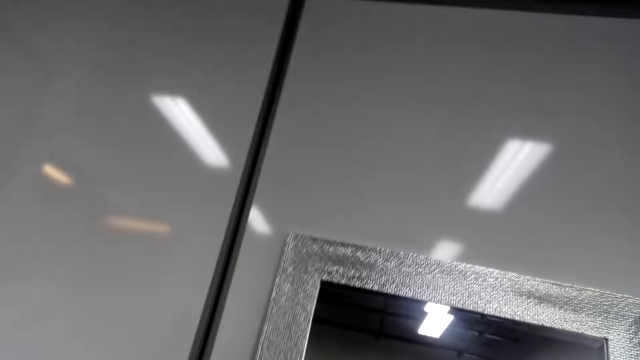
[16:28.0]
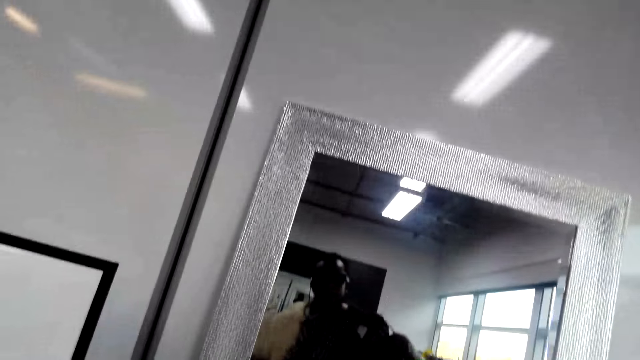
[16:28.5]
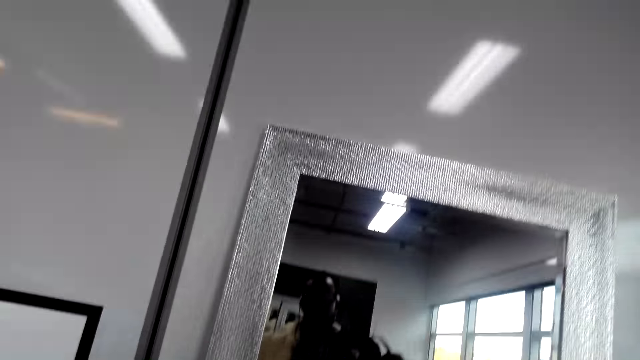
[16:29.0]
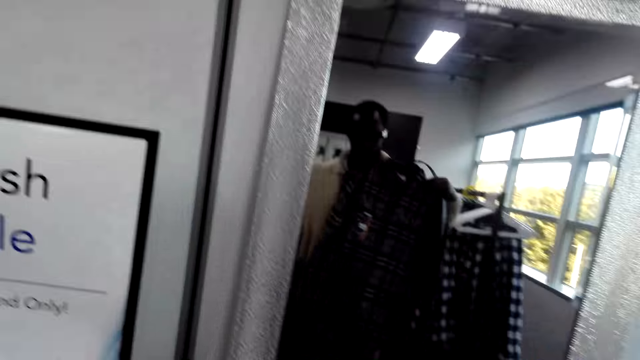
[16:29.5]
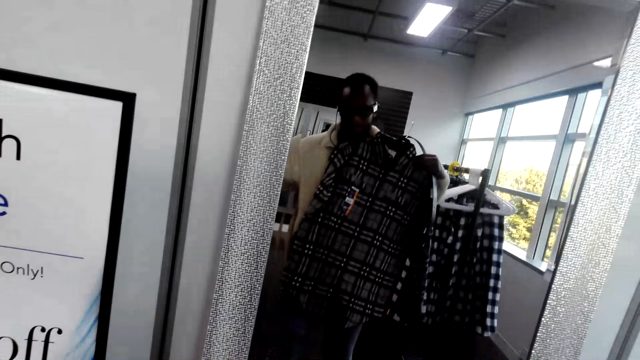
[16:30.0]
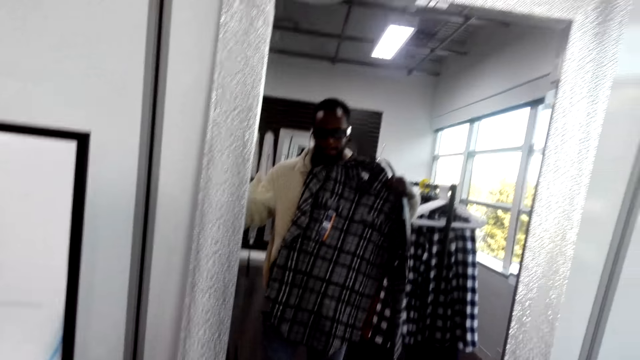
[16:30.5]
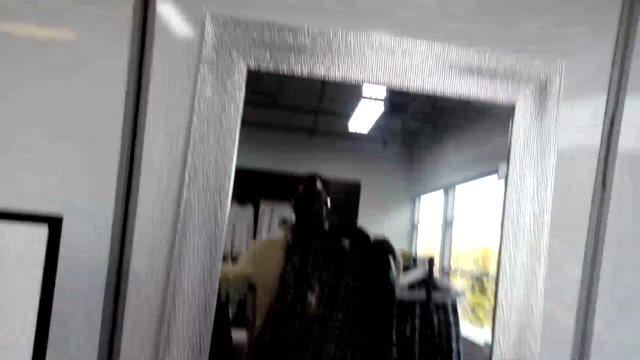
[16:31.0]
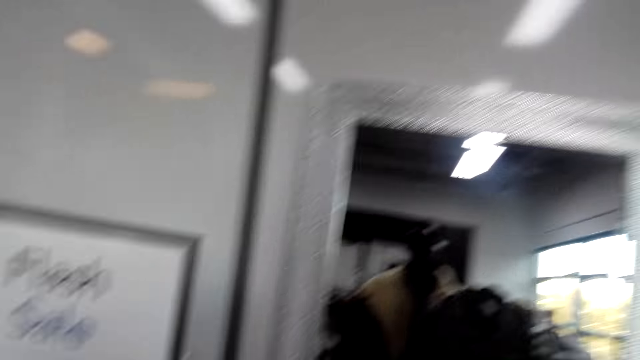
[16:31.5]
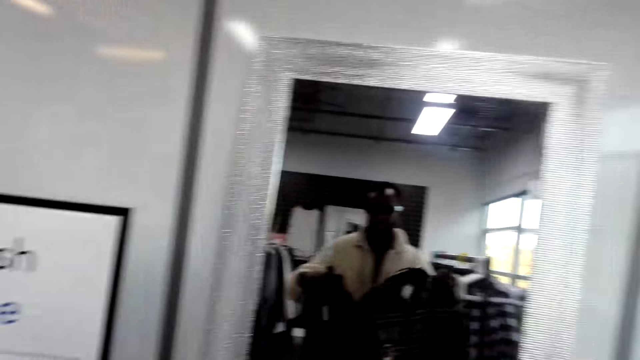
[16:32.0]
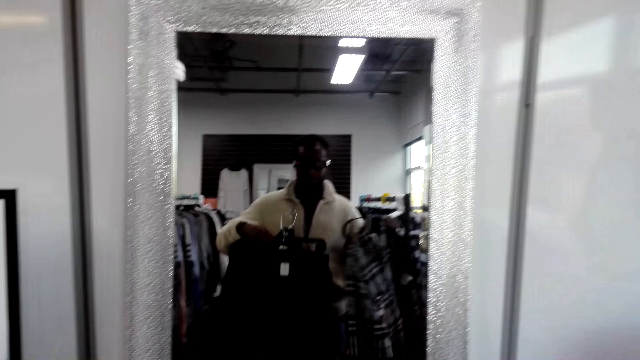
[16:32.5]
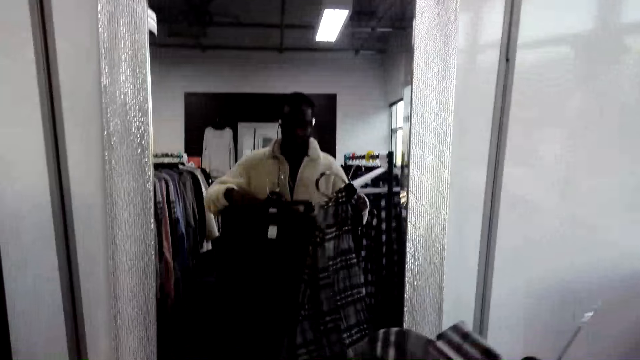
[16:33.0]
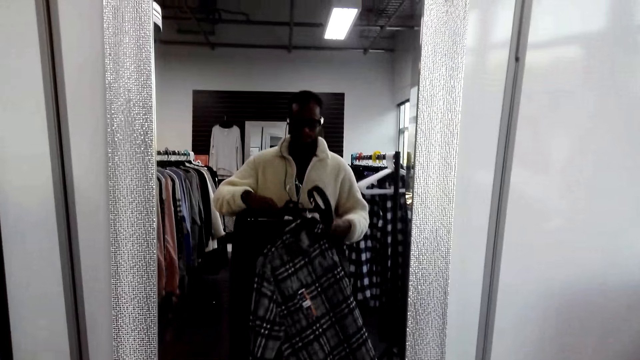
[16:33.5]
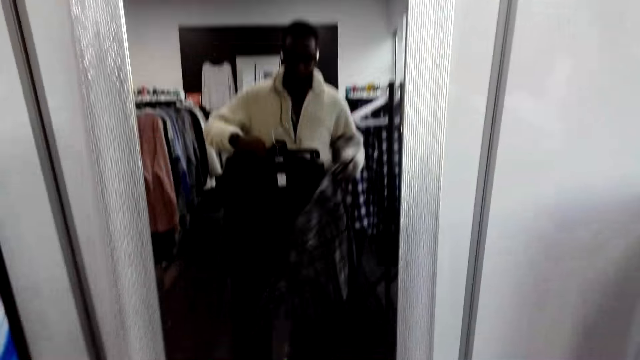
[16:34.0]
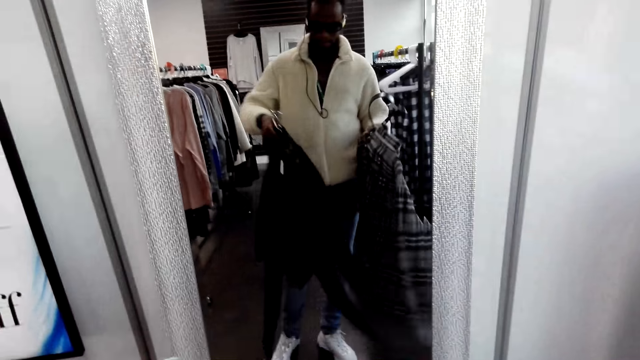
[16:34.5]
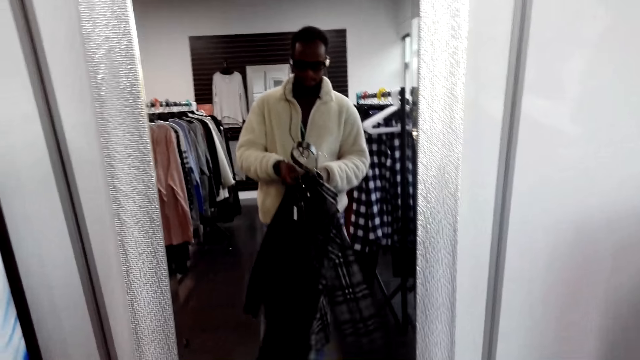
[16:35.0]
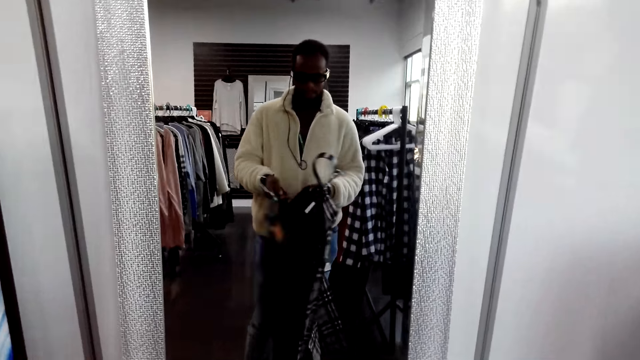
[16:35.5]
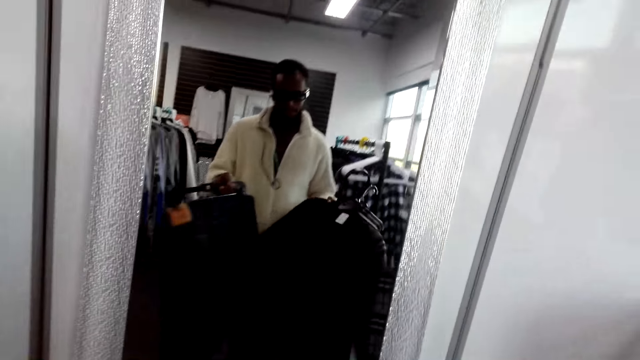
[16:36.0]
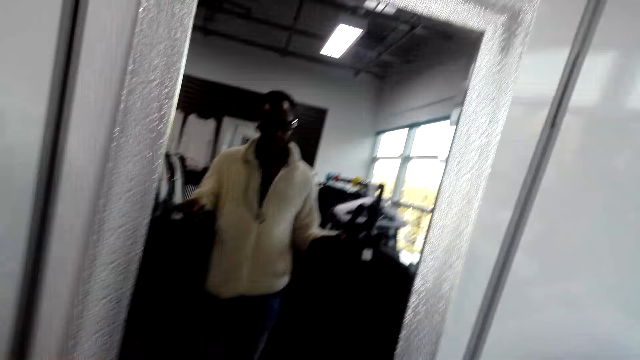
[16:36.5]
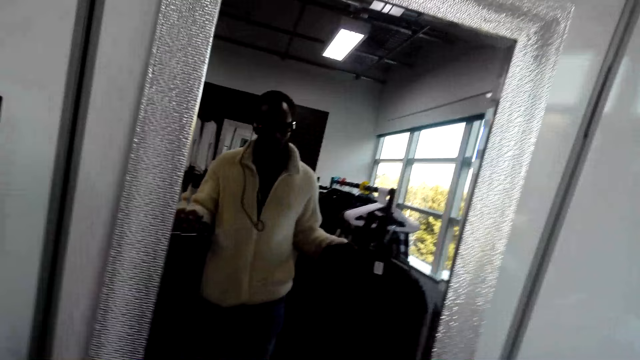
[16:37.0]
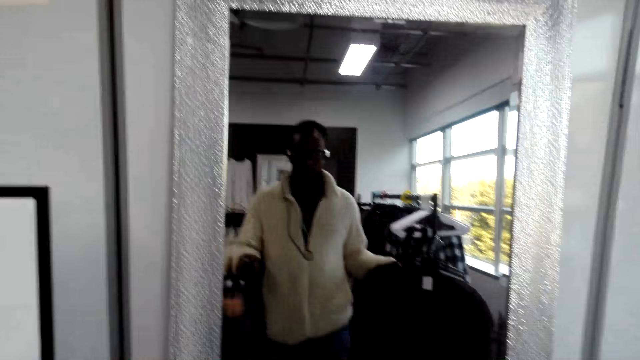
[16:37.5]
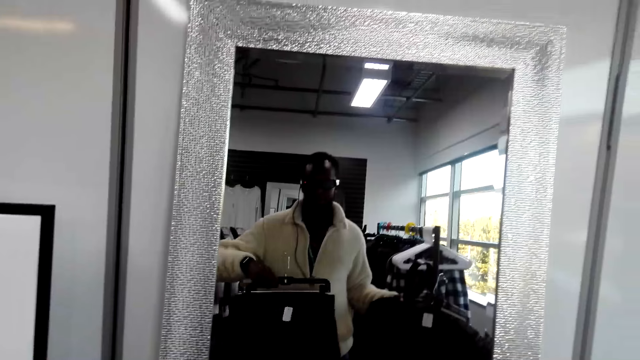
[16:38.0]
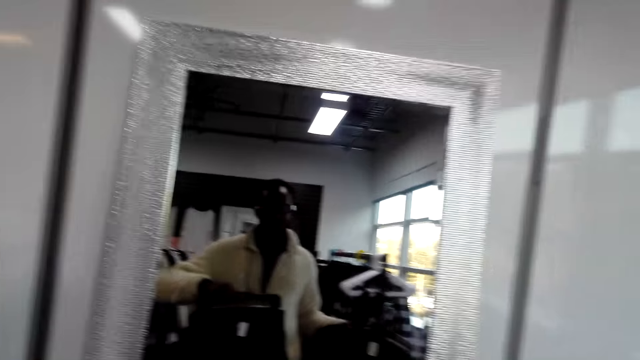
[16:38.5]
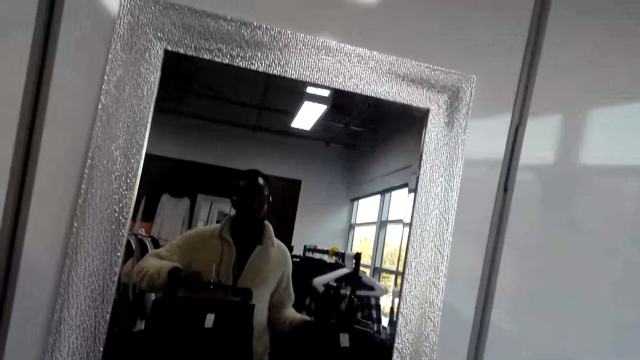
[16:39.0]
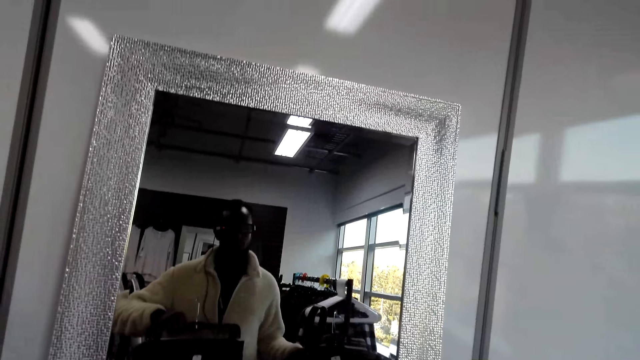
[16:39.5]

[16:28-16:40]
The camera wearer fits the shirt on his chest. He examines the clothes.

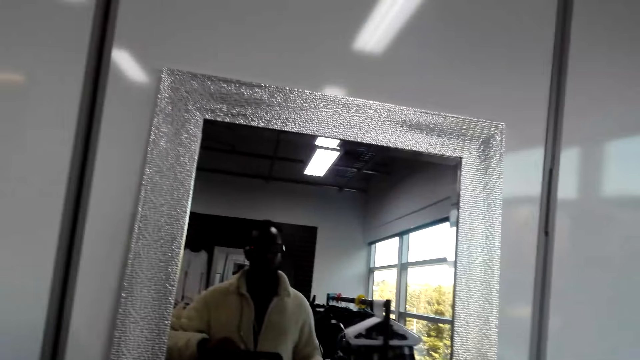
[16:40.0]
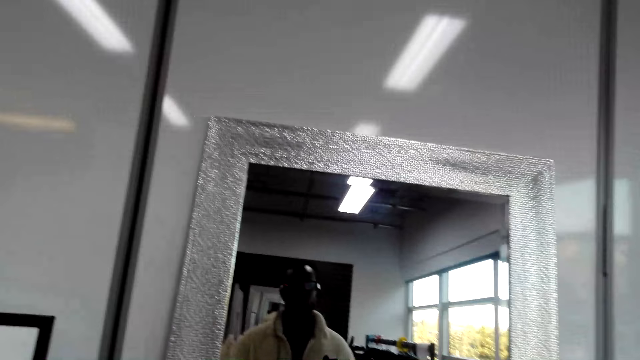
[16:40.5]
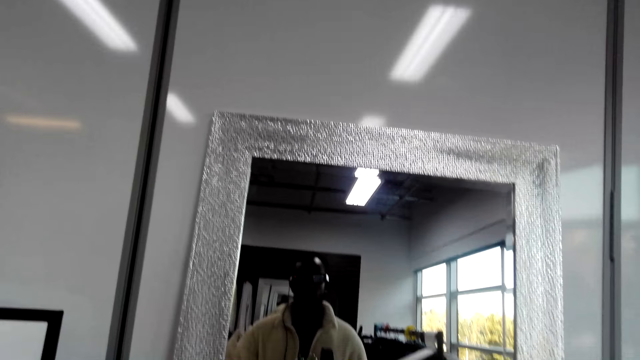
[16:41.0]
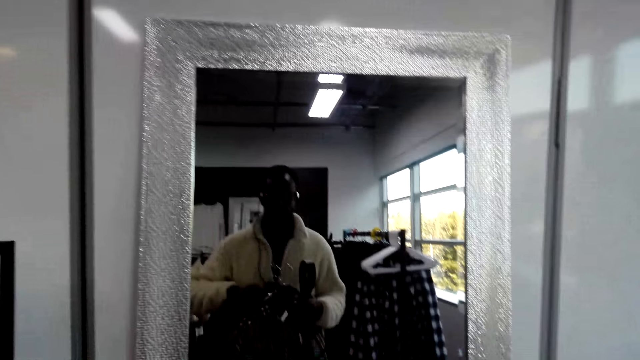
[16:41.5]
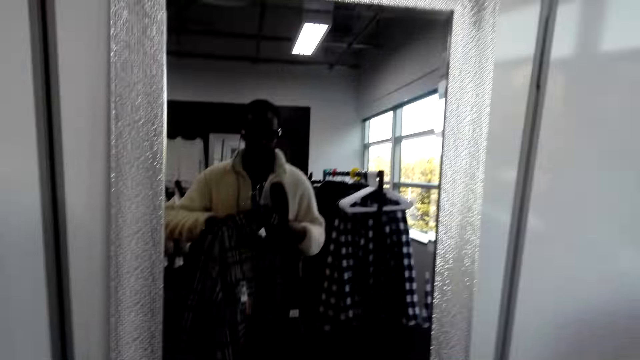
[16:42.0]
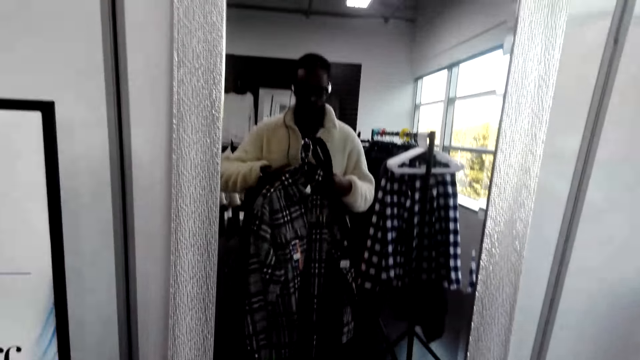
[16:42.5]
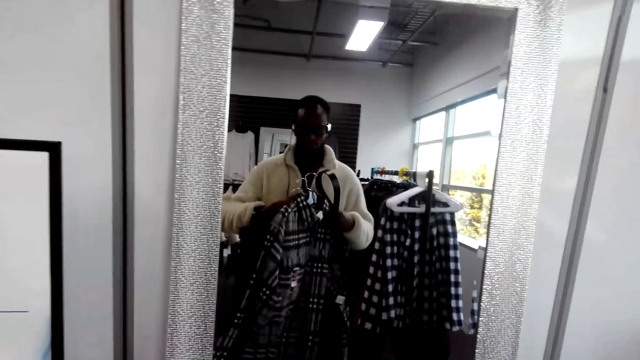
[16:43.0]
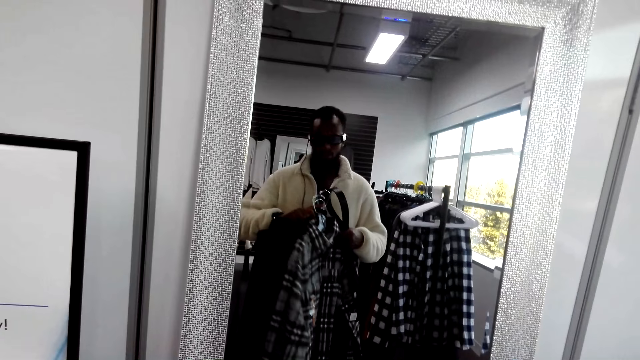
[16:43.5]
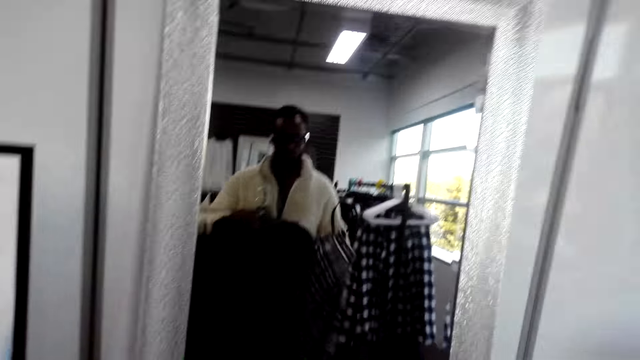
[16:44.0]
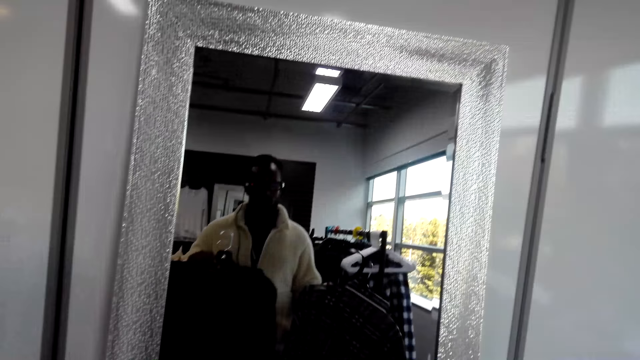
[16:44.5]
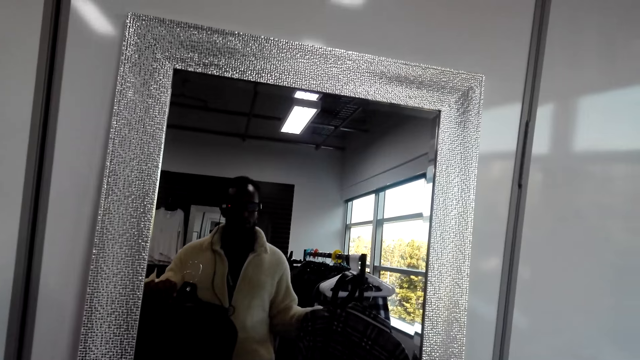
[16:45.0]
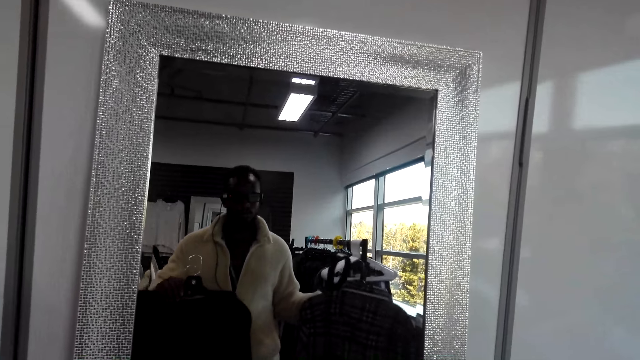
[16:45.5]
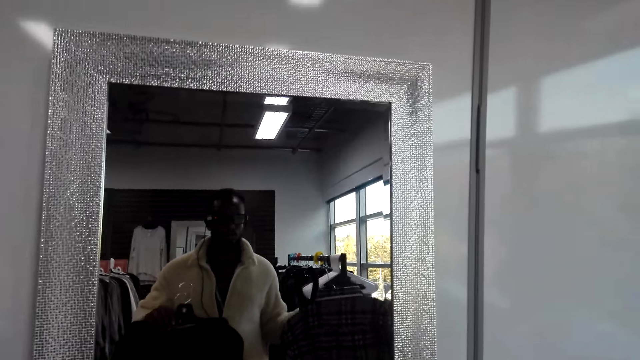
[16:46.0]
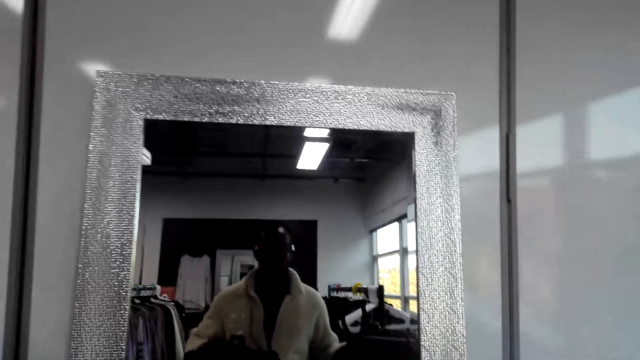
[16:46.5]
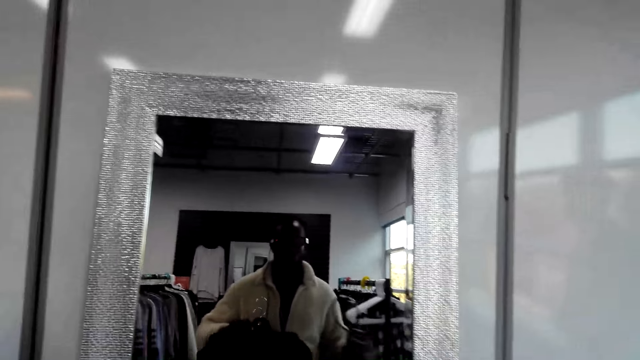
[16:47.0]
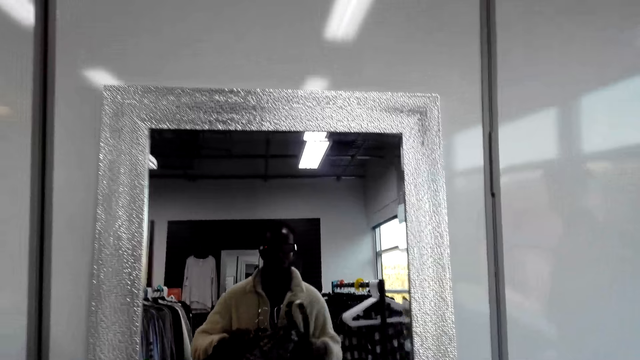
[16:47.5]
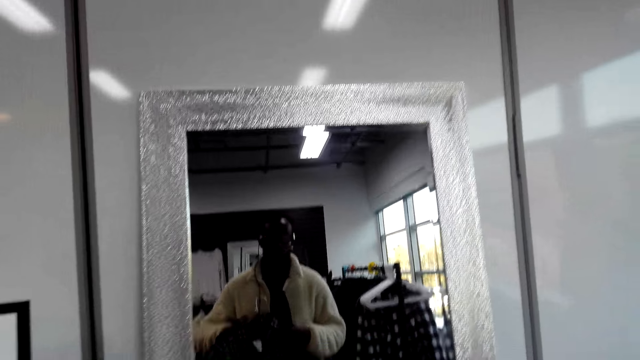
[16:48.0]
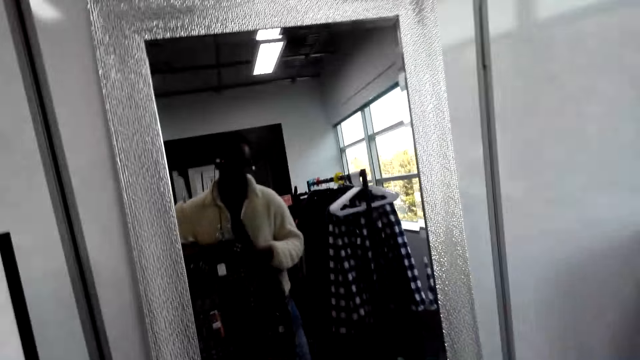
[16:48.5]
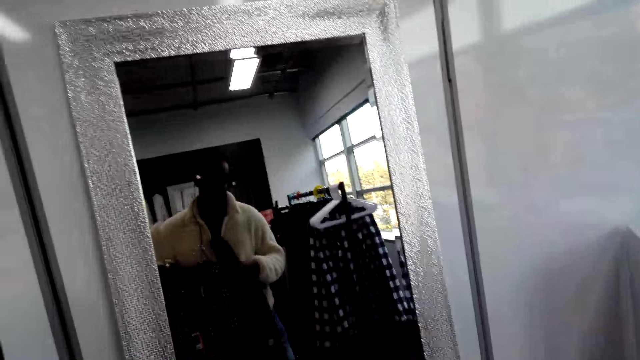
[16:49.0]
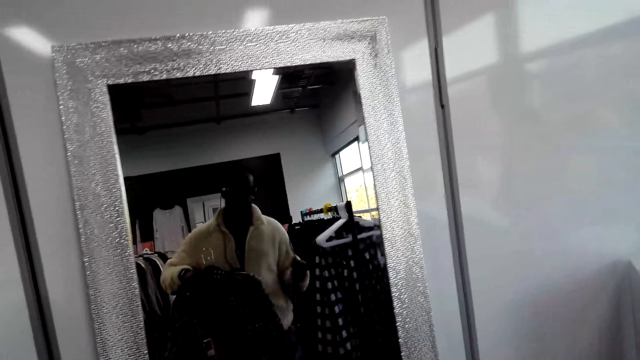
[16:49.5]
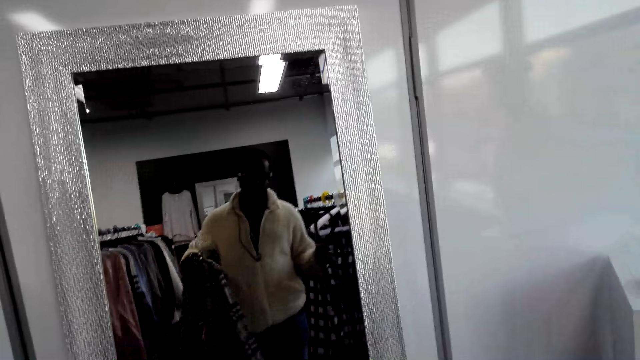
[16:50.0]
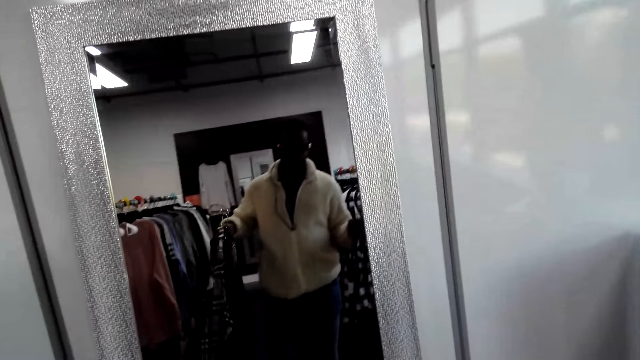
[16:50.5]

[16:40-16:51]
The camera wearer switches the clothes to the other hand. They look at the mirror. They switch the shirt to the other hand.
